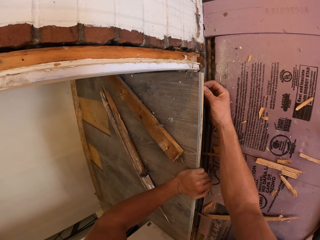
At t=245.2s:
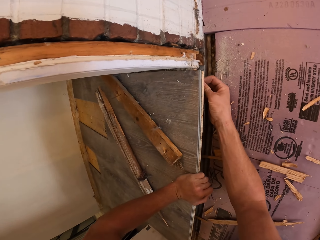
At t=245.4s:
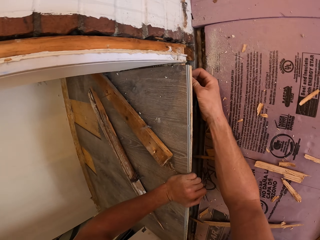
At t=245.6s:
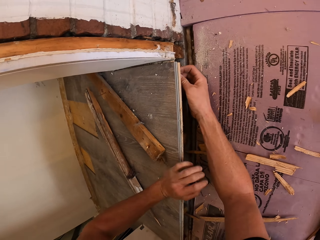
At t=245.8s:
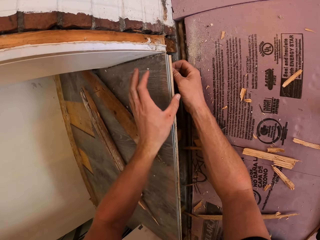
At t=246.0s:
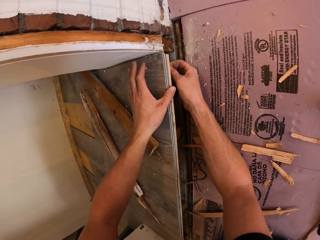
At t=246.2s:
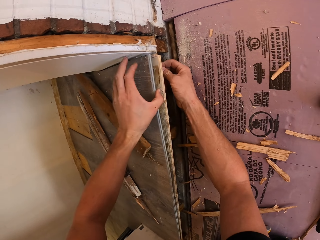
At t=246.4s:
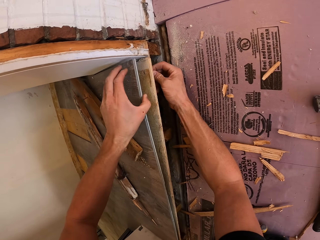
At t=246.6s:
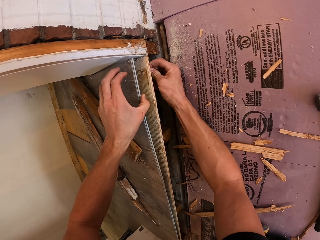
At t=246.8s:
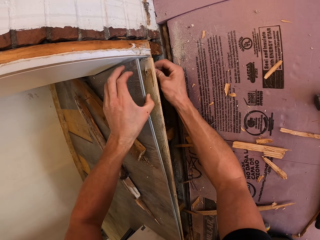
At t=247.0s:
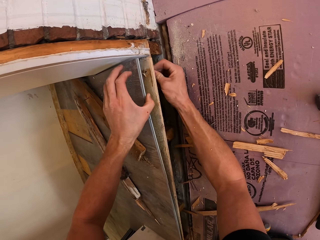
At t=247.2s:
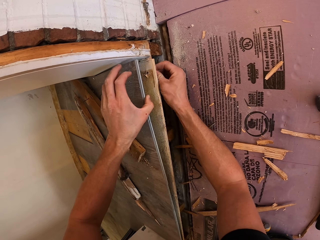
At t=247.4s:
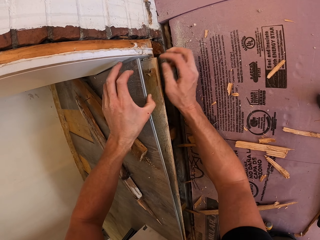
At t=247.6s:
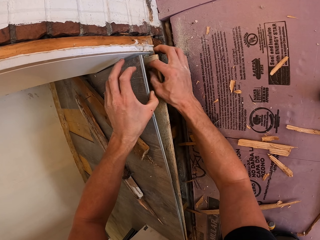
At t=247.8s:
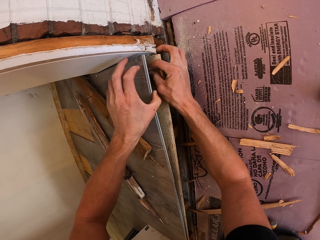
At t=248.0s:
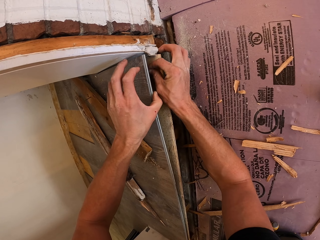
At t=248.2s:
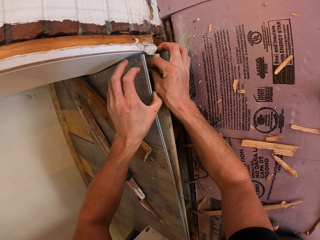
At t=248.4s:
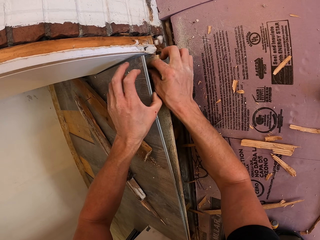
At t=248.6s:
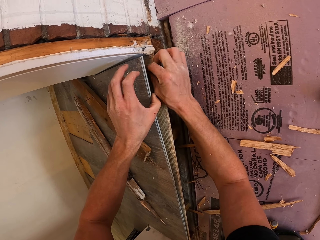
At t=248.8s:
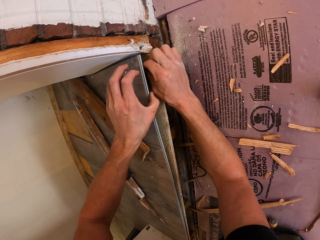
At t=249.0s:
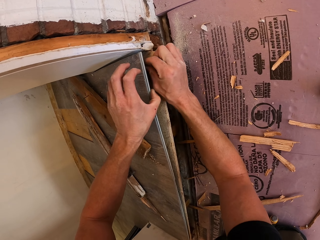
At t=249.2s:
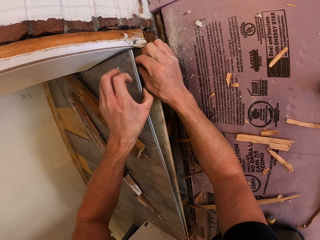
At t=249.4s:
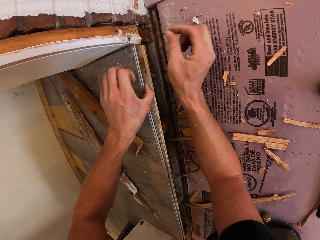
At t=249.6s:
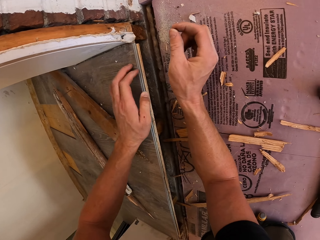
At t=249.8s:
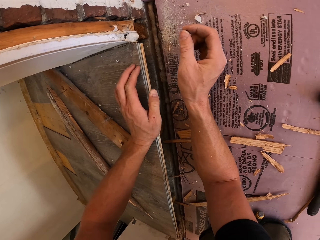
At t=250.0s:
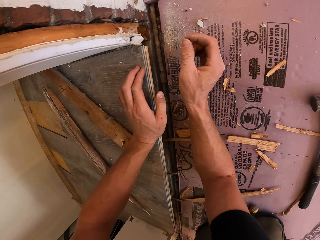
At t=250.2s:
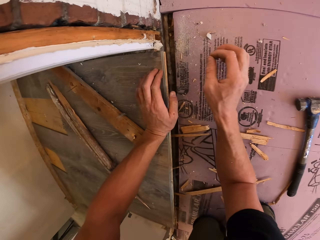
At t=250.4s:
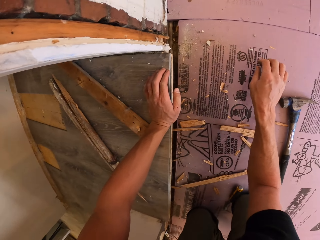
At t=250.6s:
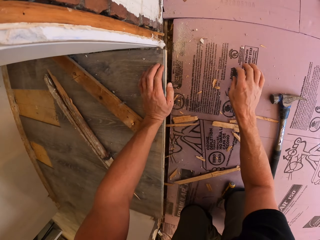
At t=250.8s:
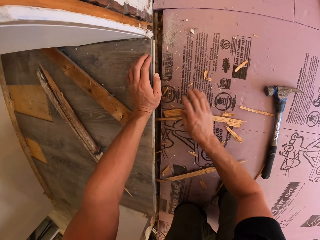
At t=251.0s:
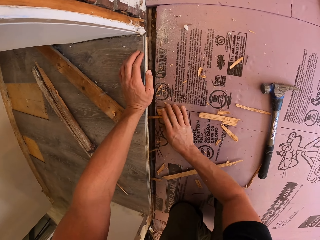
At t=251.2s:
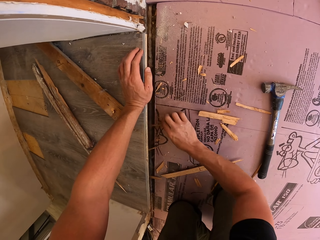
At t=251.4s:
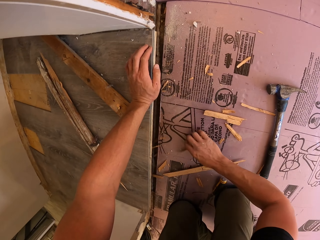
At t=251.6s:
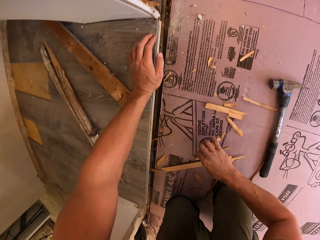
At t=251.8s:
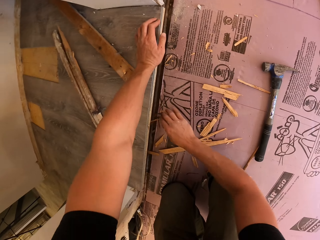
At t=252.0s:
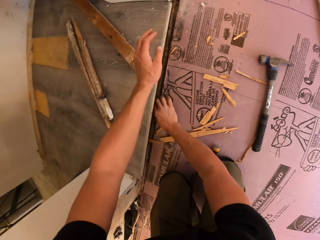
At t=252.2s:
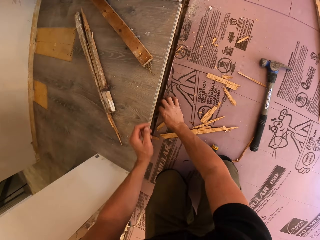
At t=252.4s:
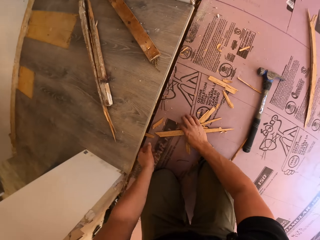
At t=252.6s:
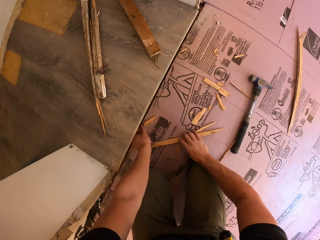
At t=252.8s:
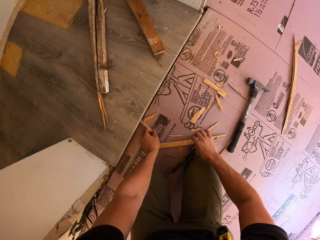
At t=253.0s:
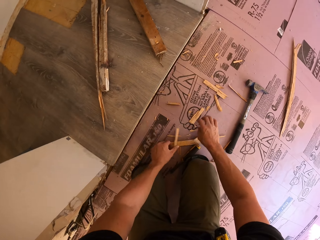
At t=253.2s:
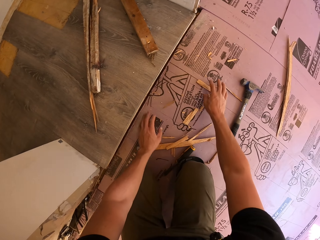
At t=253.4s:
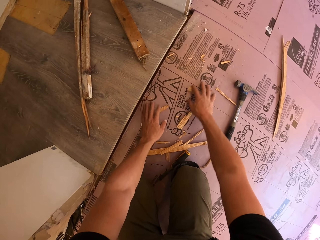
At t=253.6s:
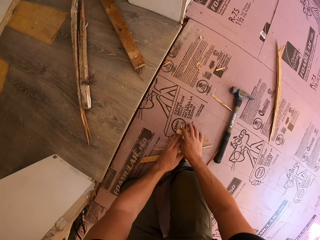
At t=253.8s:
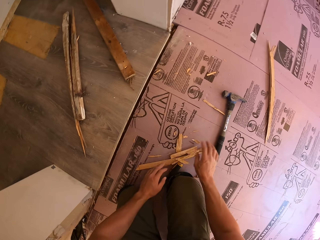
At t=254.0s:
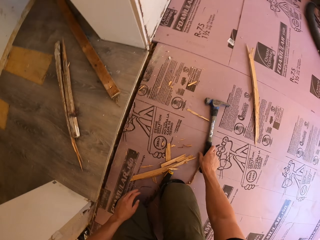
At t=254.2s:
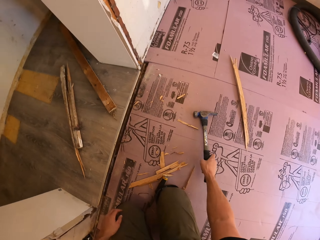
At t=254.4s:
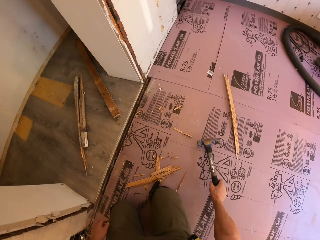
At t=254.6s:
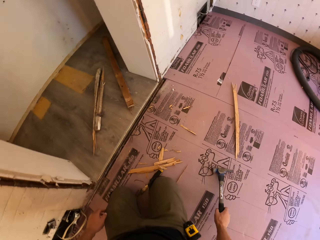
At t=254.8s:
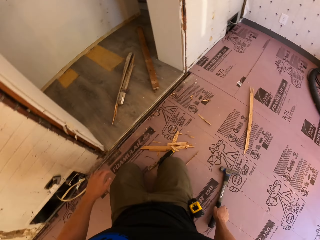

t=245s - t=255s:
The camera wearer holds something. He lifts the wooden carpet. He pulls something from the wood board. He presses the wooden carpet with his hand. He puts something from the wood board. He collects the wood pieces. He pulls the hammer.

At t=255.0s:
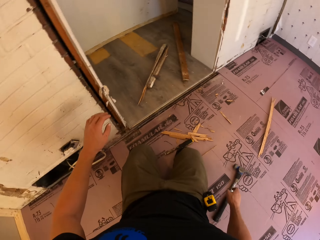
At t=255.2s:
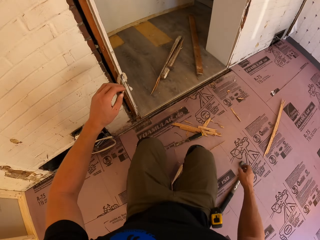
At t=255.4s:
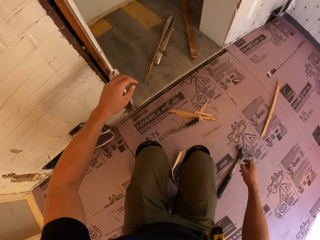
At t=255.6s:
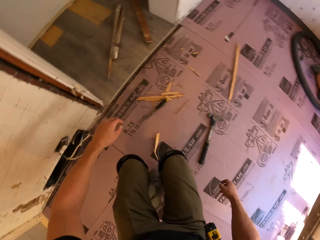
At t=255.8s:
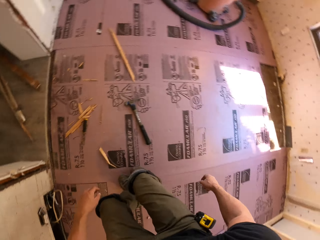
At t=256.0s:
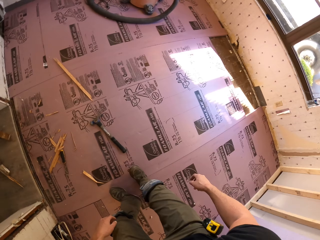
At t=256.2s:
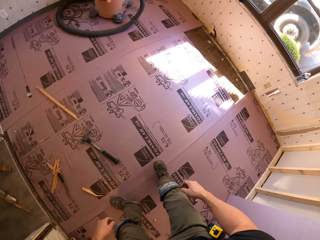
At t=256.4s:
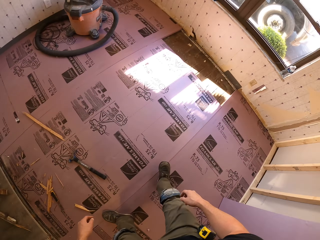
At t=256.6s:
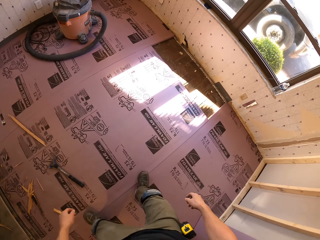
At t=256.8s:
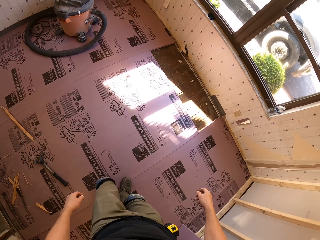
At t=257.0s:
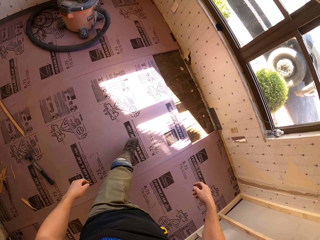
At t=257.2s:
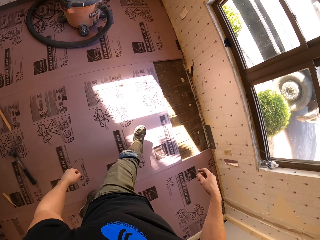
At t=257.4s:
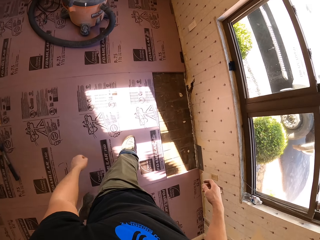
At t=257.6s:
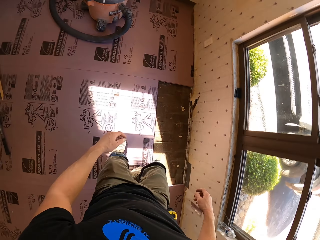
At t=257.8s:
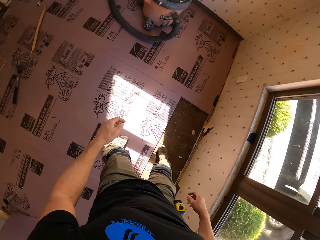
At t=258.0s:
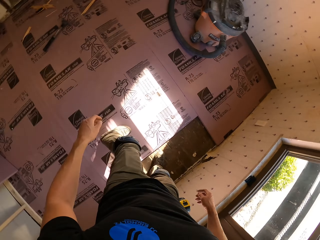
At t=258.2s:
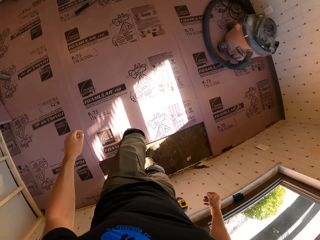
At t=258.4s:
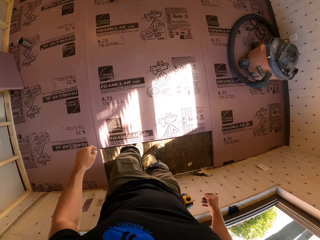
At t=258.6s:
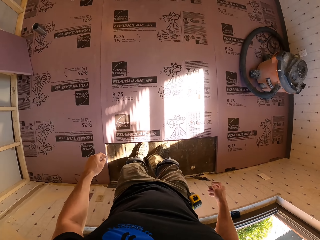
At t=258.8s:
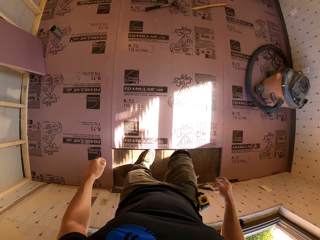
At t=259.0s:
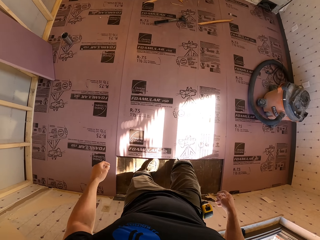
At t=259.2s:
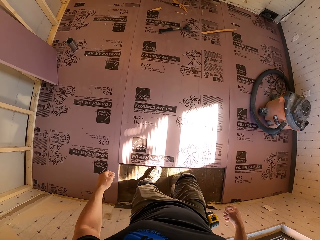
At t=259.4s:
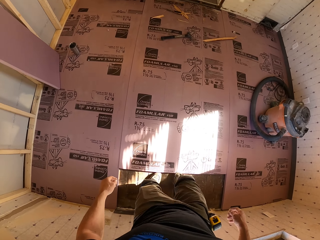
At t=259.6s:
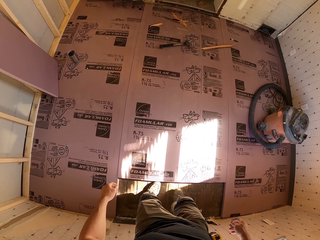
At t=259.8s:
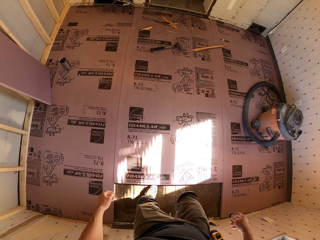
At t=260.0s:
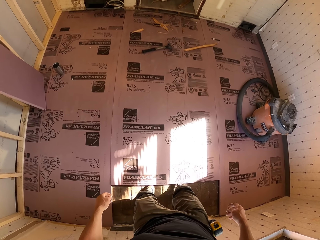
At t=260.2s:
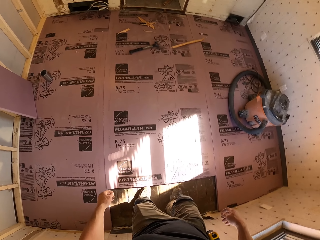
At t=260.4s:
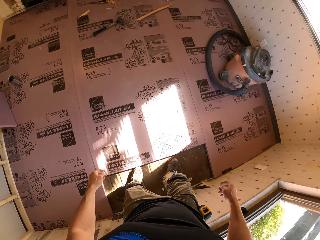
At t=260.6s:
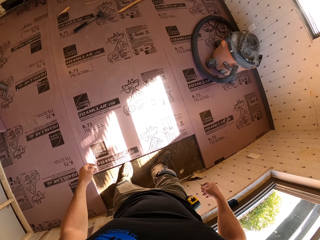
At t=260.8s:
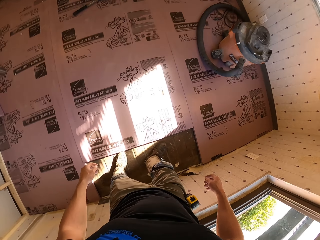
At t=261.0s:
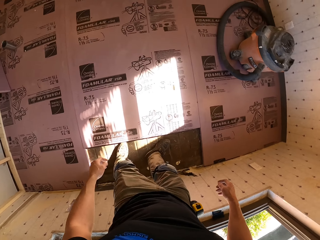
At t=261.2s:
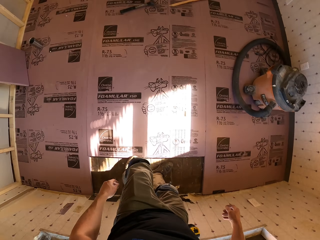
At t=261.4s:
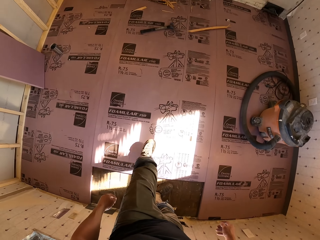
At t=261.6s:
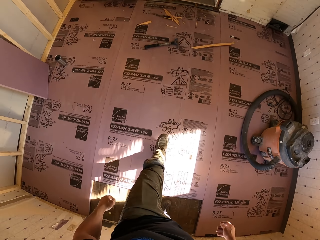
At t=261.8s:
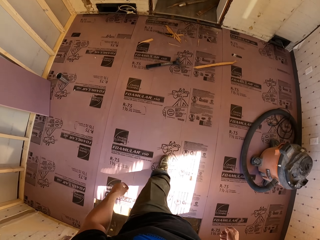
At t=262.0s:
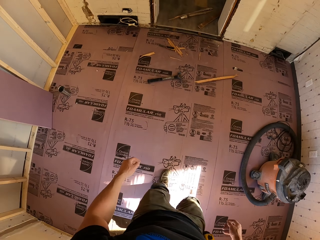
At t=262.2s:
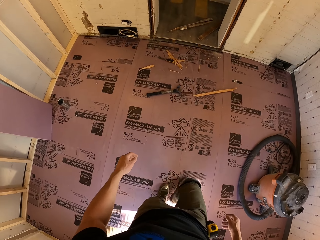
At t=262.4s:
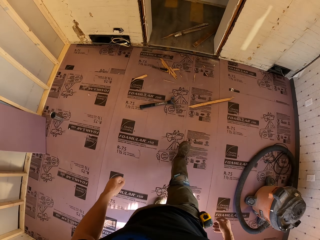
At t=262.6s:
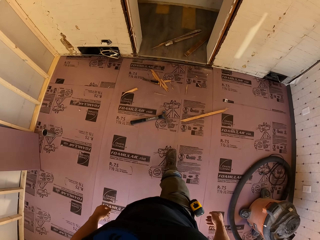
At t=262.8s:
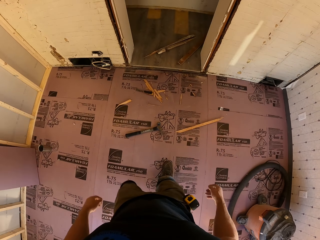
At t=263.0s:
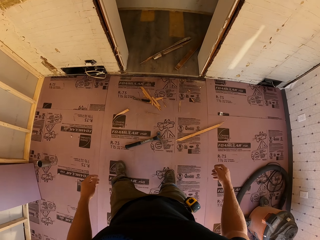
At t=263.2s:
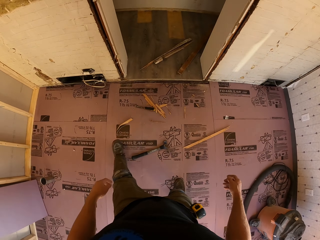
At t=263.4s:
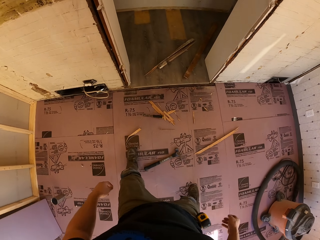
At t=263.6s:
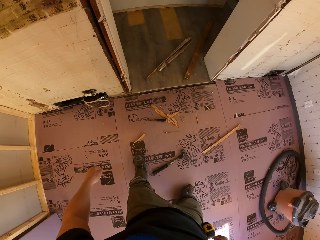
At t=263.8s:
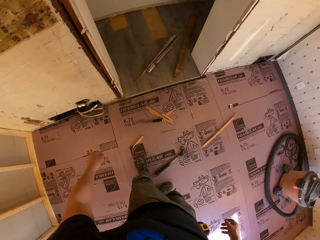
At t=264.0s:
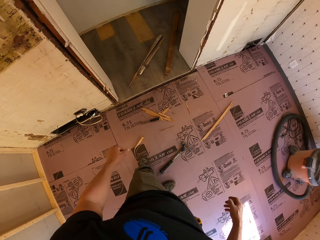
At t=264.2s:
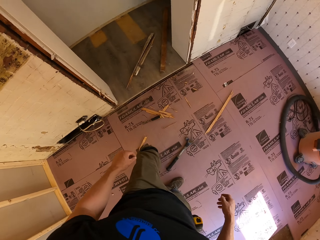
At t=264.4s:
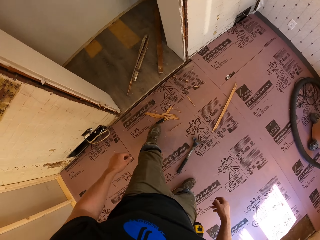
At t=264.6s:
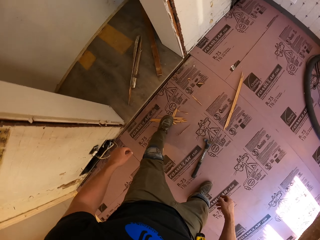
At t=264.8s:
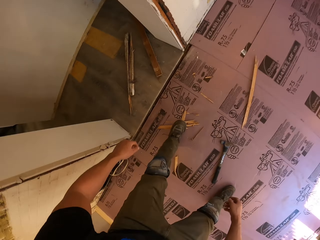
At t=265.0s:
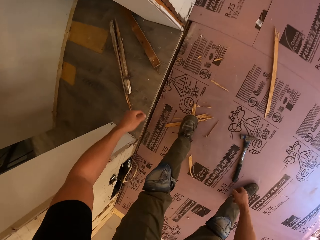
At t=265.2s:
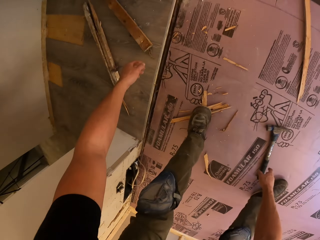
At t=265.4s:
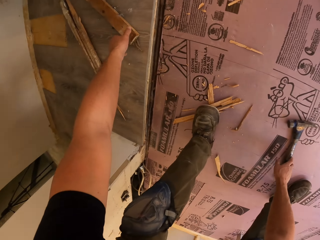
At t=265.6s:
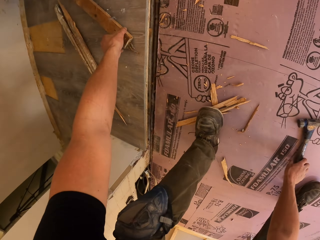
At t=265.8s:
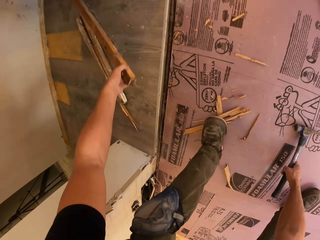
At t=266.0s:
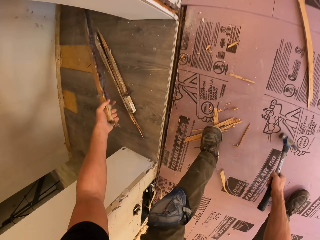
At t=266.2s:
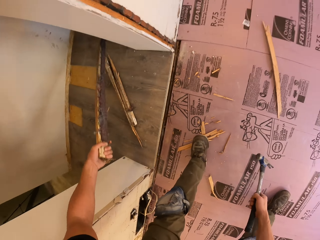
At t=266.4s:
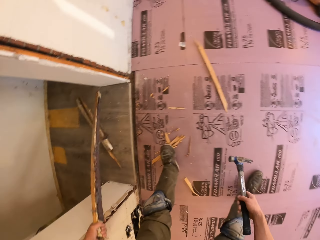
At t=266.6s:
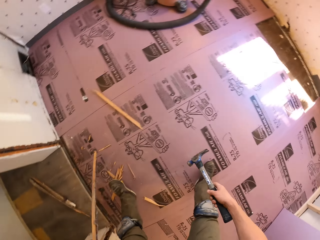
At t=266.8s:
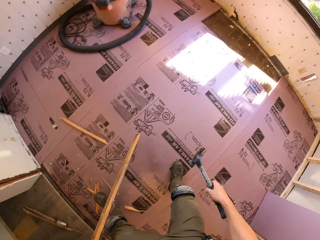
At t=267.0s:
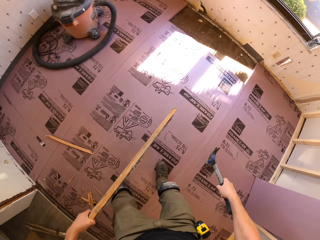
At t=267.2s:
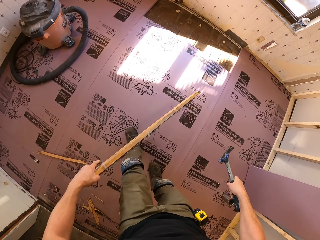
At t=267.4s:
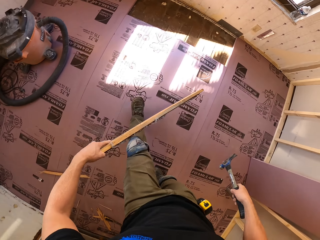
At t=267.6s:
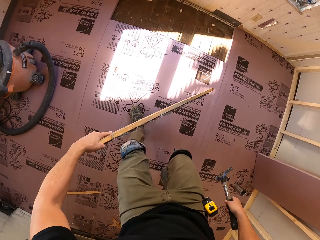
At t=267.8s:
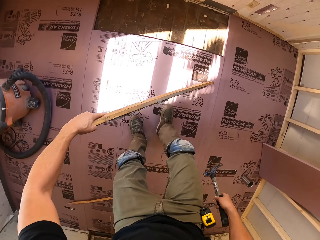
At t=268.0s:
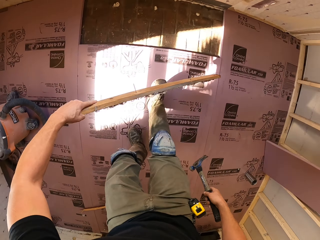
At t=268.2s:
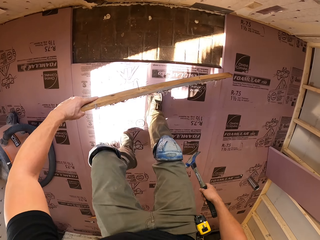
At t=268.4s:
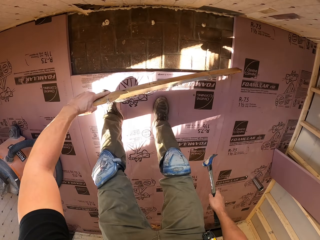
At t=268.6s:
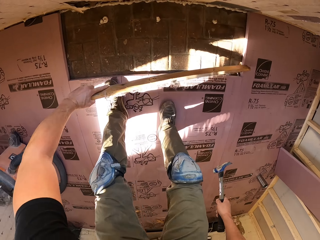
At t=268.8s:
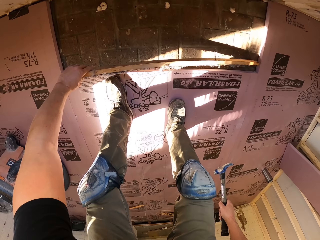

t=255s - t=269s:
The camera wearer picks up the hammer. He stands up. He walks around the room. He kicks the floor board with his leg. He shakes the leg. He walks around the room. He picks up the hammer and picks up a wood plank. He walks around the room.
